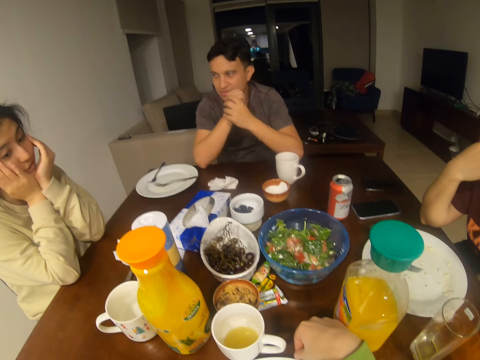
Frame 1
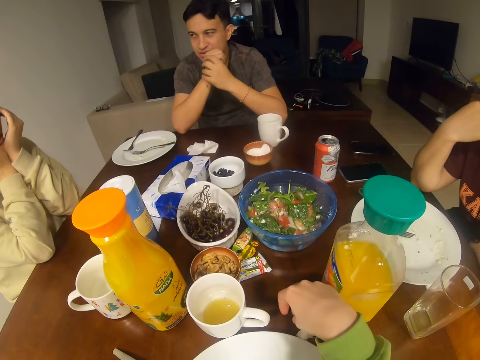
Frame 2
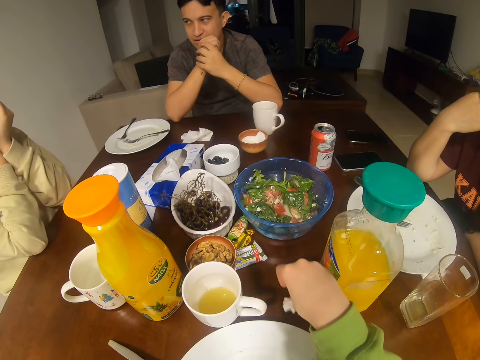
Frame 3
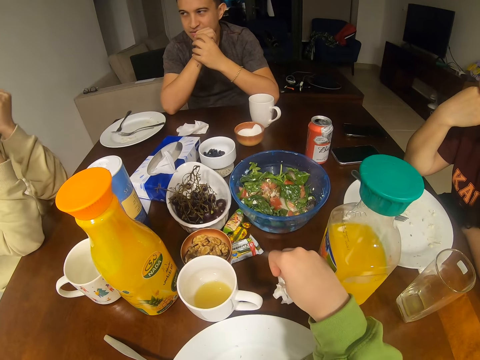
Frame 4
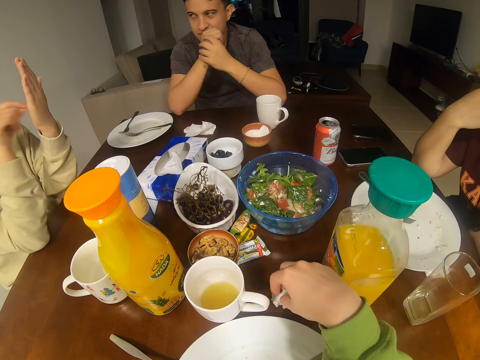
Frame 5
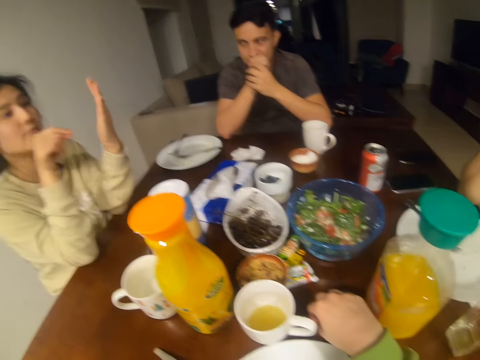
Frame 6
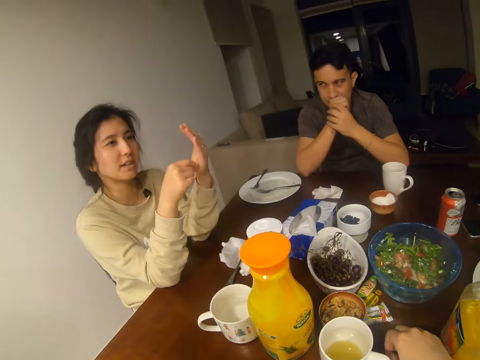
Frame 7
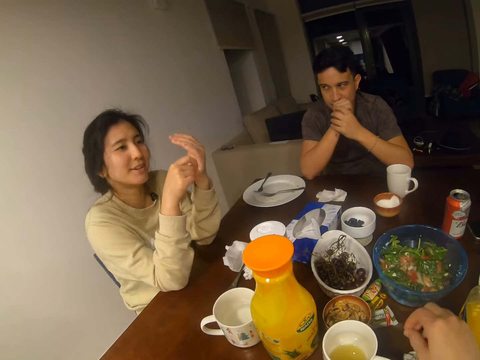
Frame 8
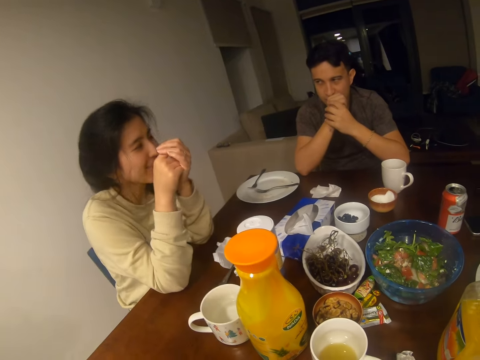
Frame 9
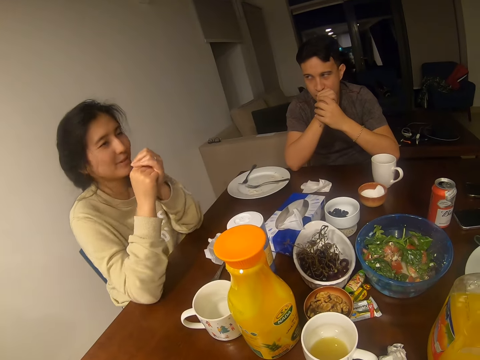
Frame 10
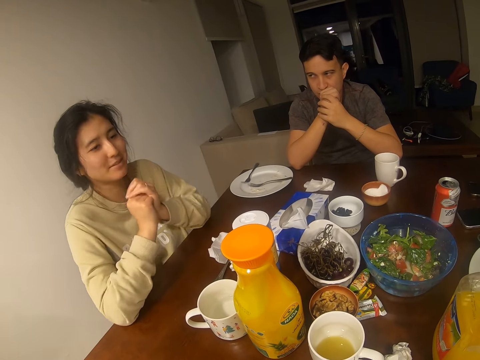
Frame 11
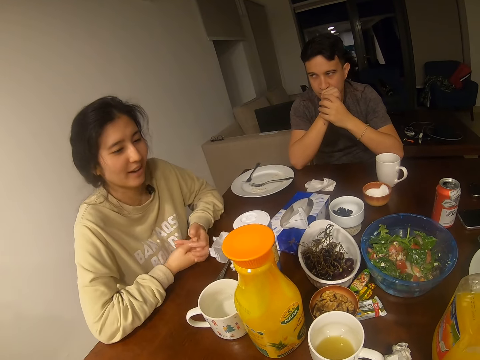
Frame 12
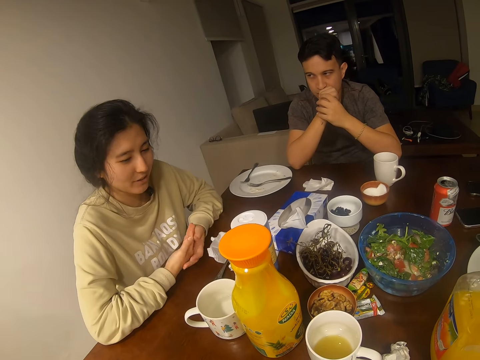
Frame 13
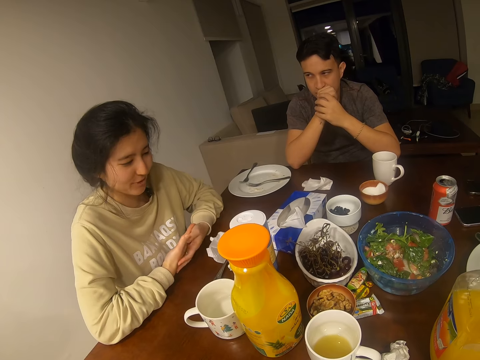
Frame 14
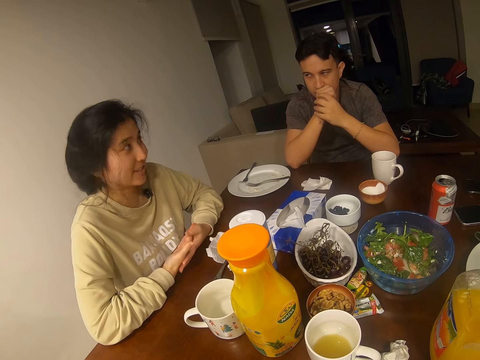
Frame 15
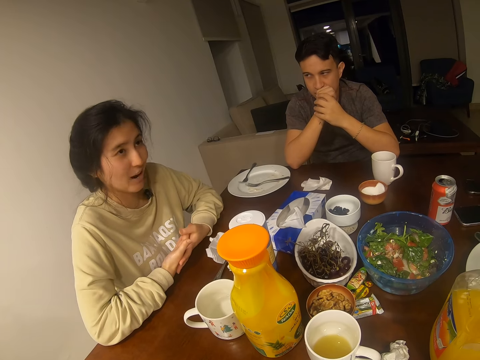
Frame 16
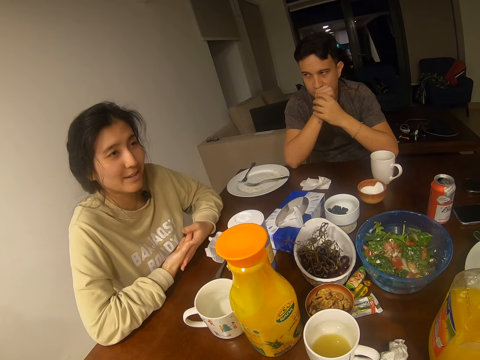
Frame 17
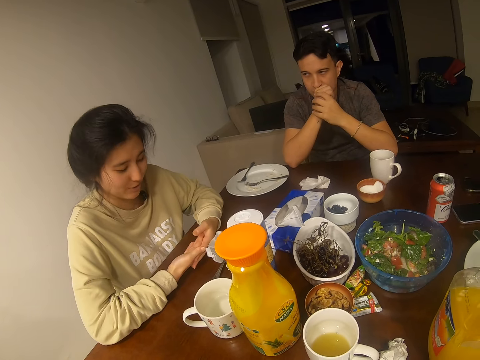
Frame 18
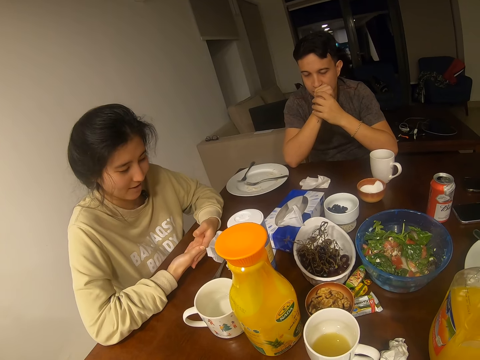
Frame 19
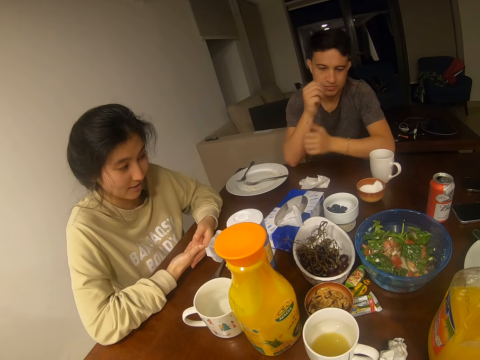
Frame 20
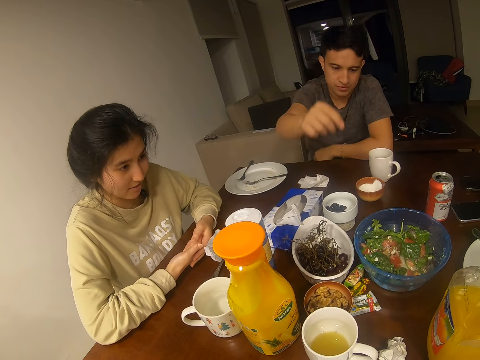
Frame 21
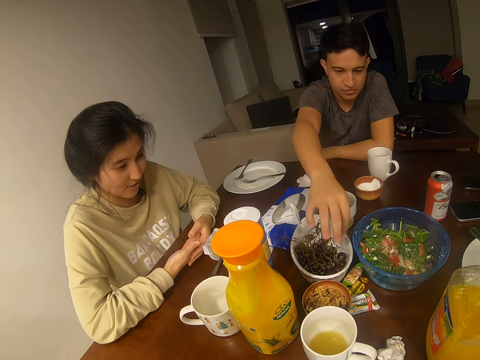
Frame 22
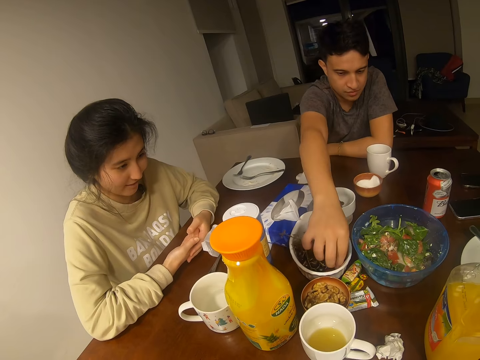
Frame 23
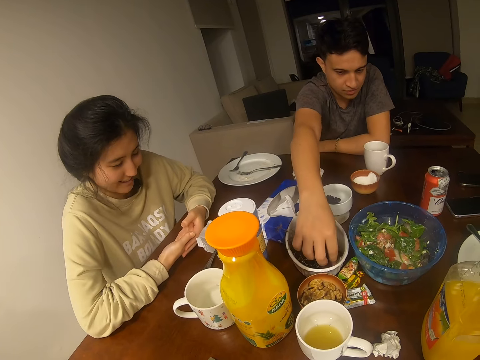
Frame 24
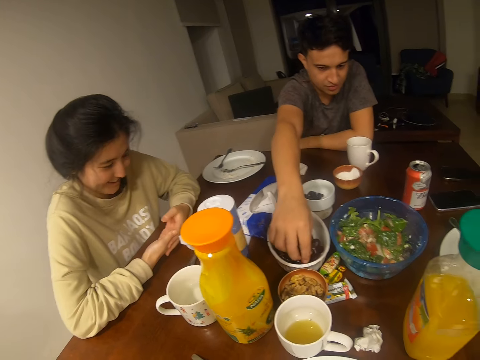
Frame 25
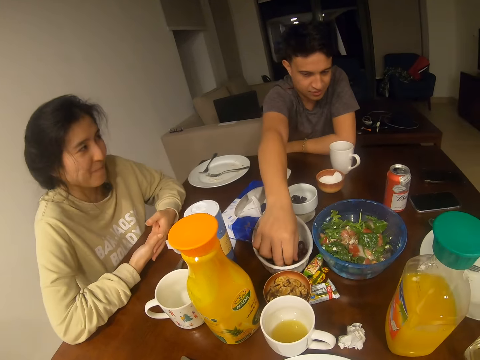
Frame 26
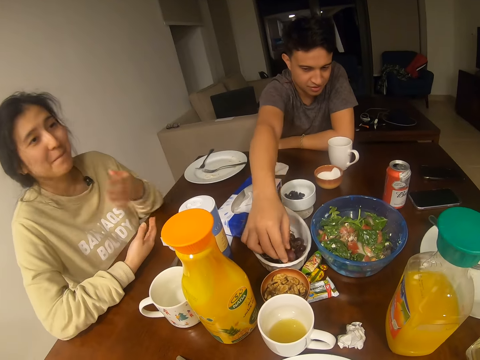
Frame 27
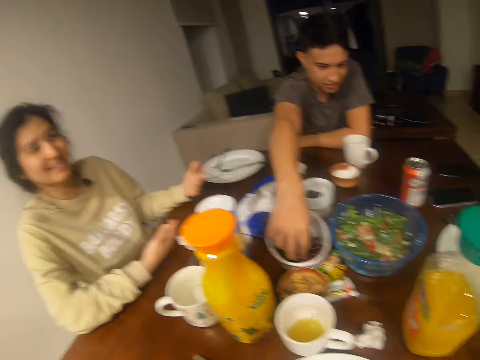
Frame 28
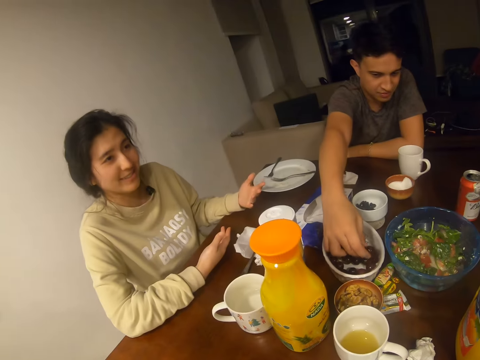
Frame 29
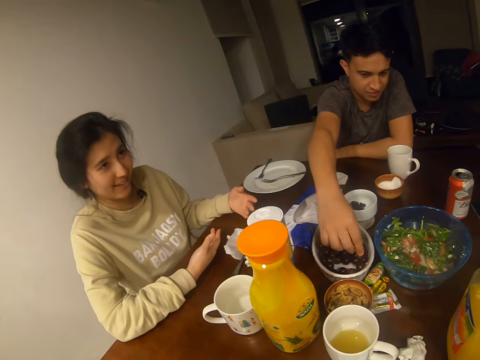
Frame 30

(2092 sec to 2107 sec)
The camera wearer holds a serviette. They pick up the serviette. They place the serviette on the table. A girl converses with the camera wearer, another girl and a man. The man holds something.

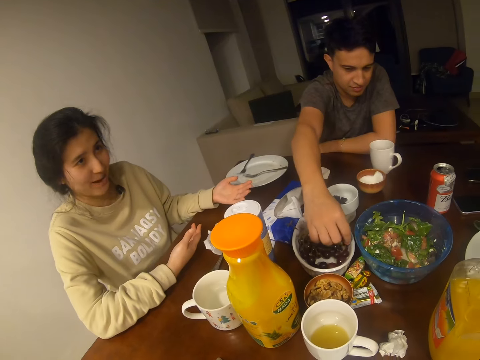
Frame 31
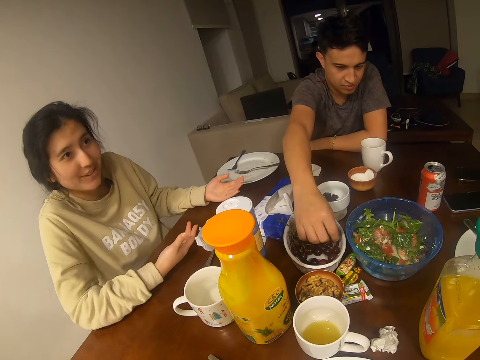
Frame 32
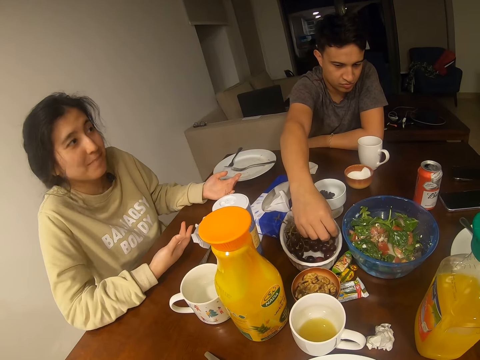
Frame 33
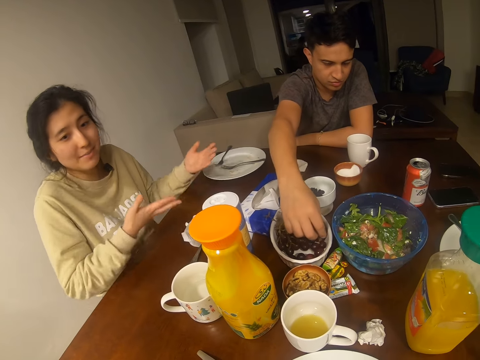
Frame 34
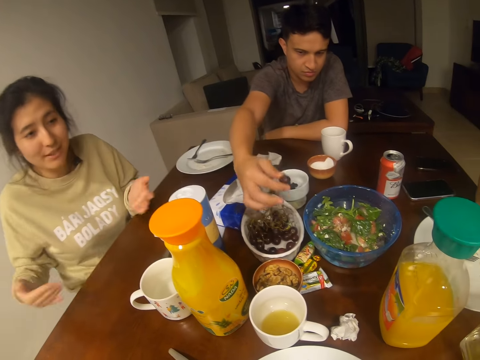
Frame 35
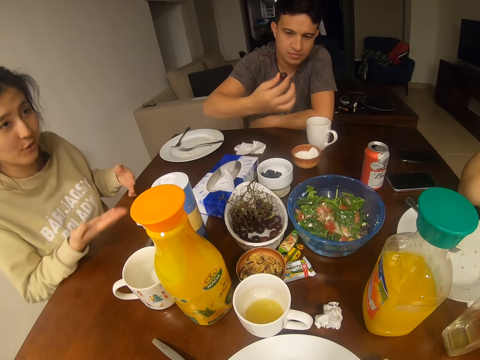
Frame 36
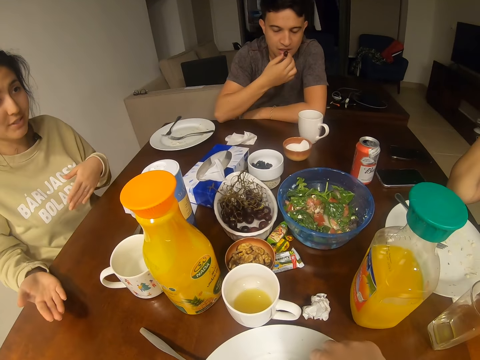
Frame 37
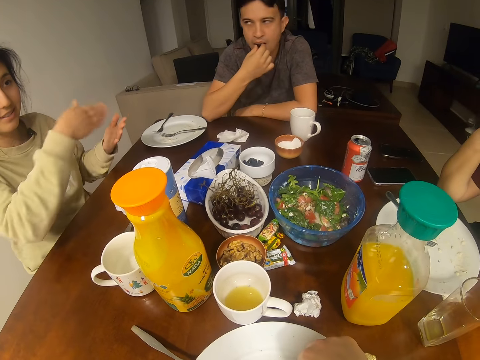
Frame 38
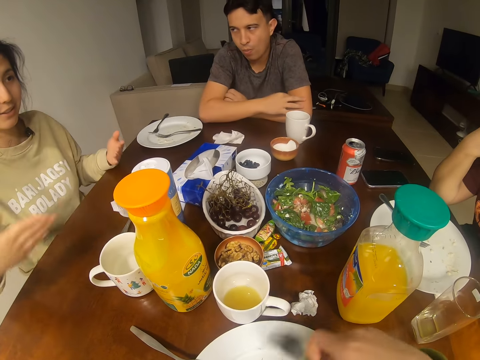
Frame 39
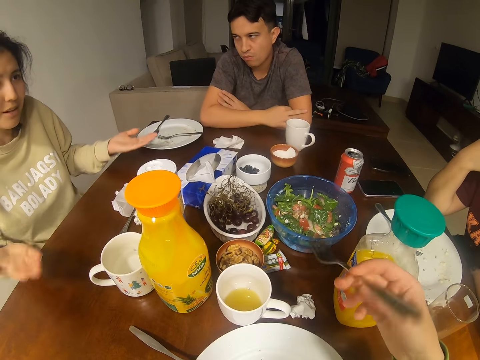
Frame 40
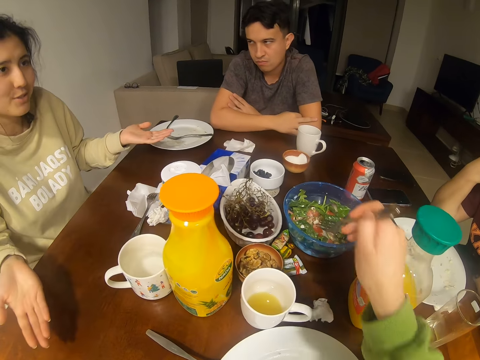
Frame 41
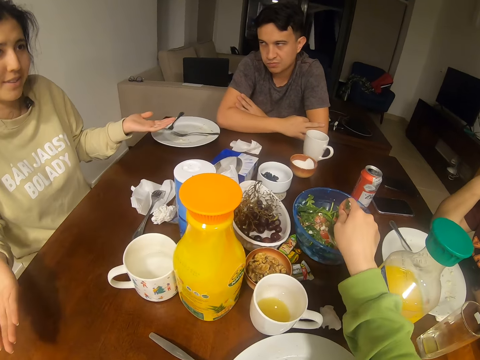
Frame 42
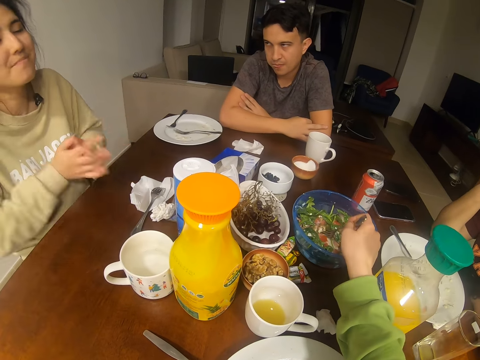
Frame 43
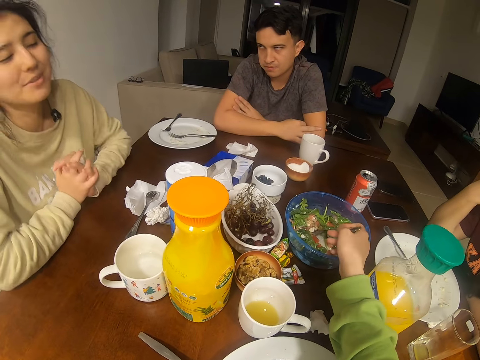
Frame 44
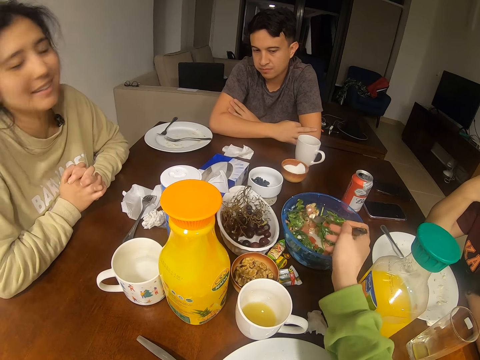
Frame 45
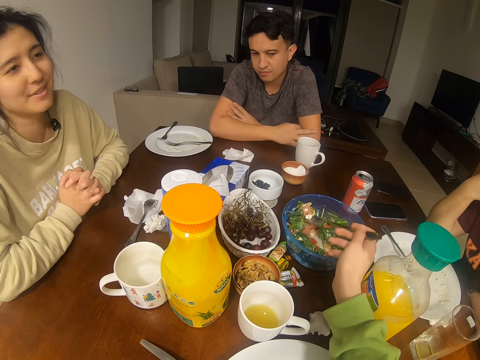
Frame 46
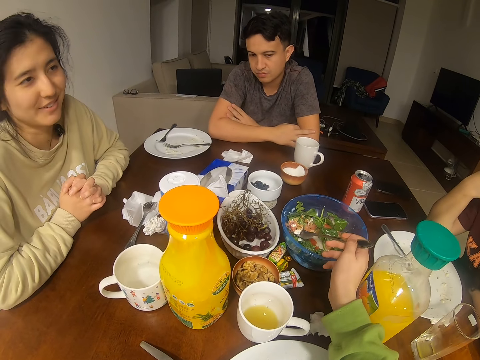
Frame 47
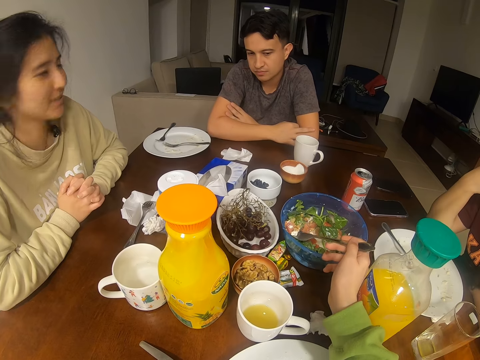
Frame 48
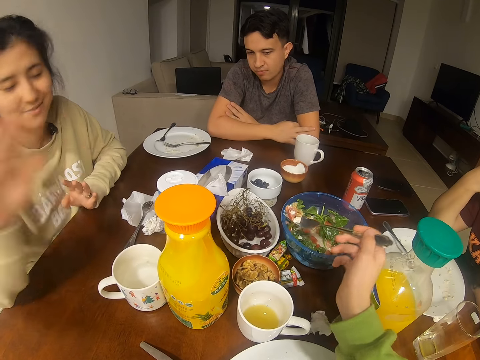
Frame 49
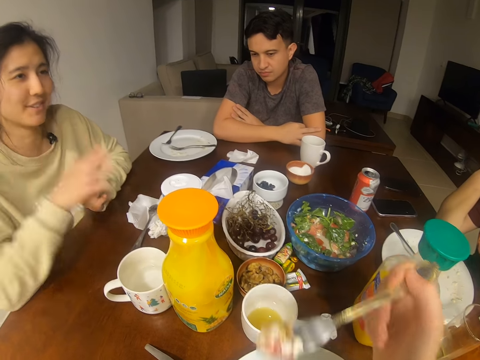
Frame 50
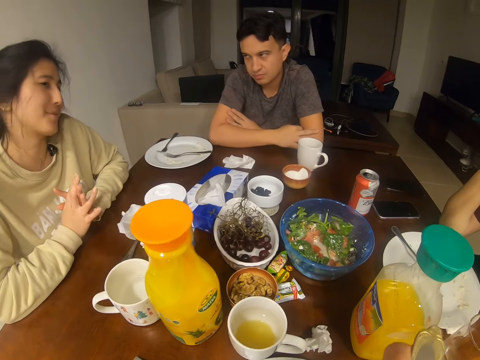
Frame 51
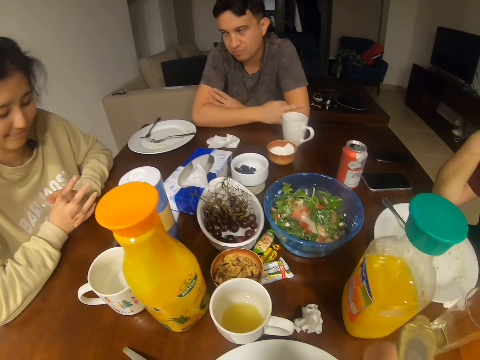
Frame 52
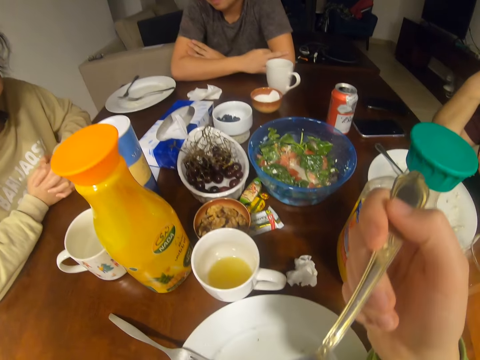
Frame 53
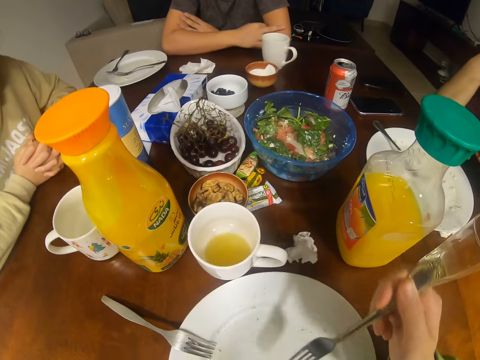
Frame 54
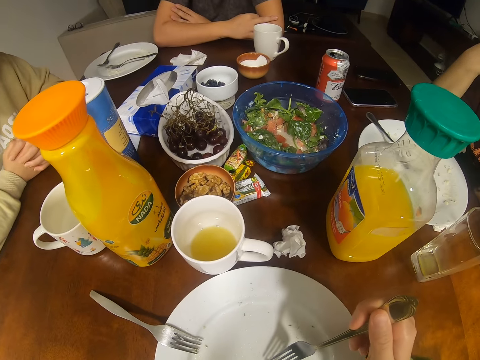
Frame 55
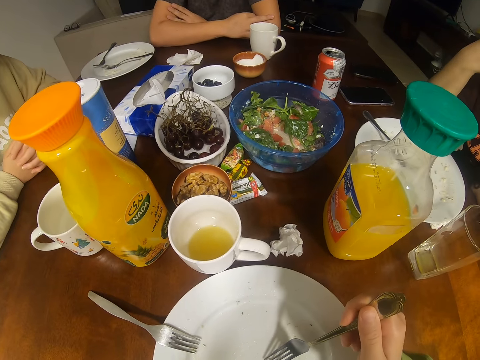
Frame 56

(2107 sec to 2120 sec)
A girl talks to another girl. A man picks up a grape. The man eats something. The girl talks to the other girl. The camera wearer picks up a fork. The girl talks to the other girl. The camera wearer scoops some salad. They eat something.
